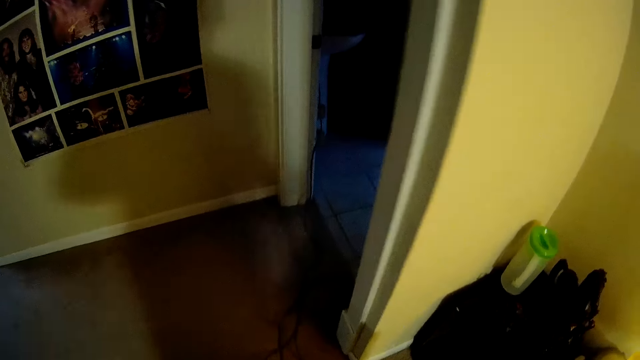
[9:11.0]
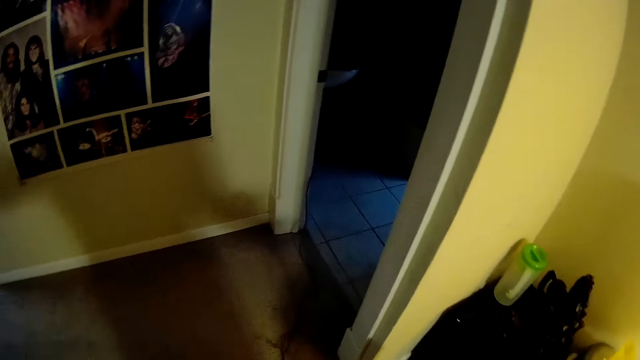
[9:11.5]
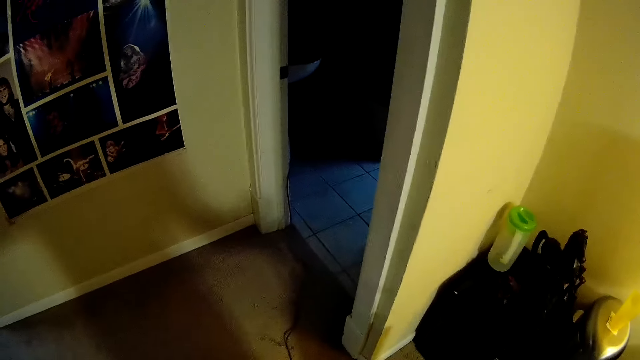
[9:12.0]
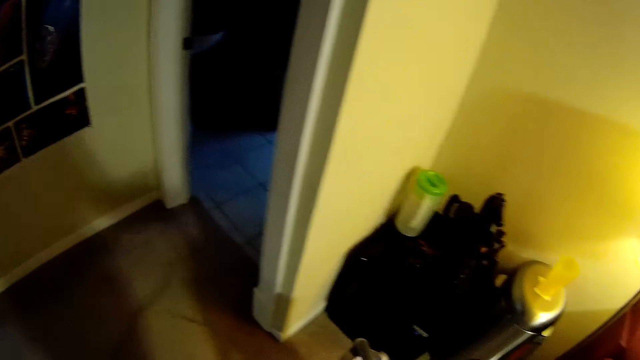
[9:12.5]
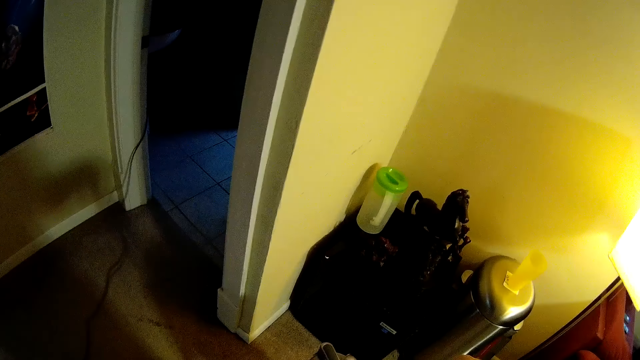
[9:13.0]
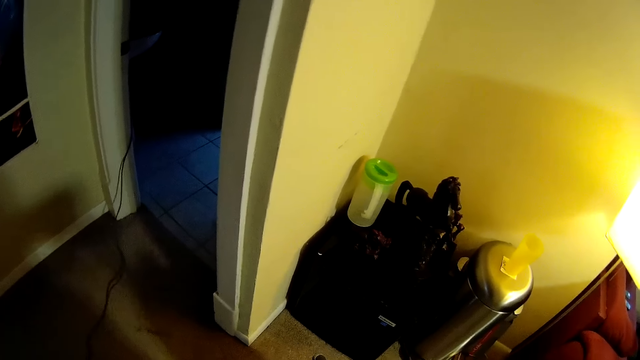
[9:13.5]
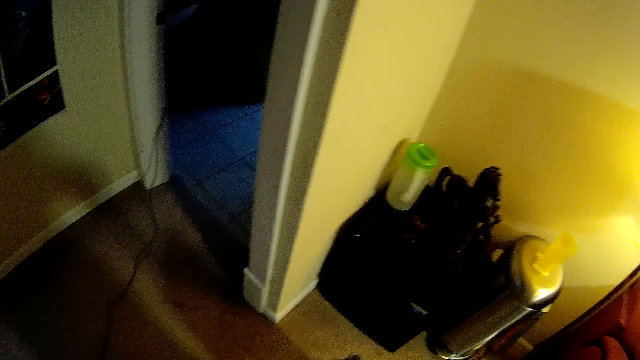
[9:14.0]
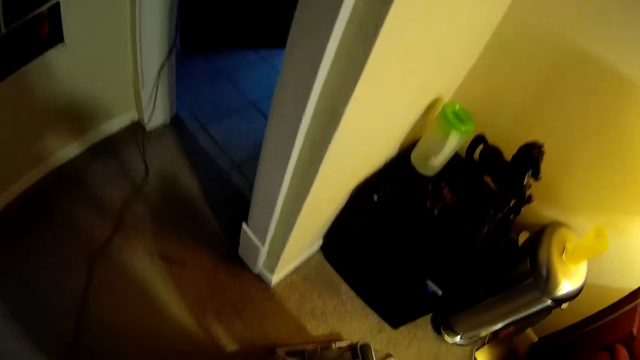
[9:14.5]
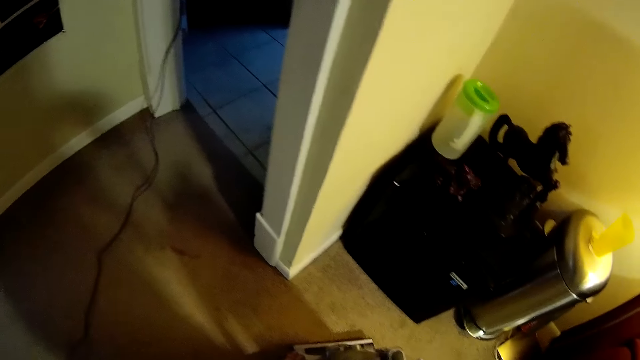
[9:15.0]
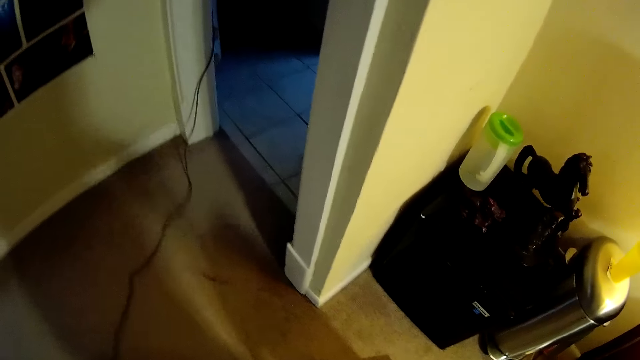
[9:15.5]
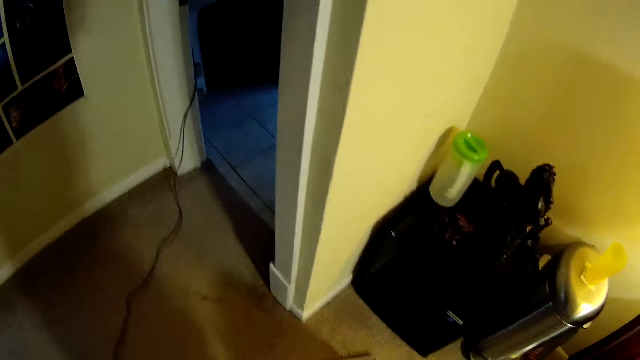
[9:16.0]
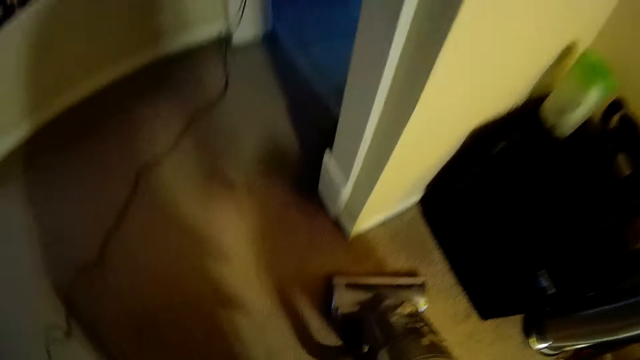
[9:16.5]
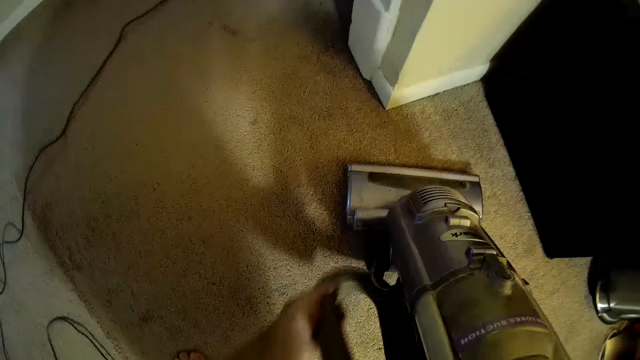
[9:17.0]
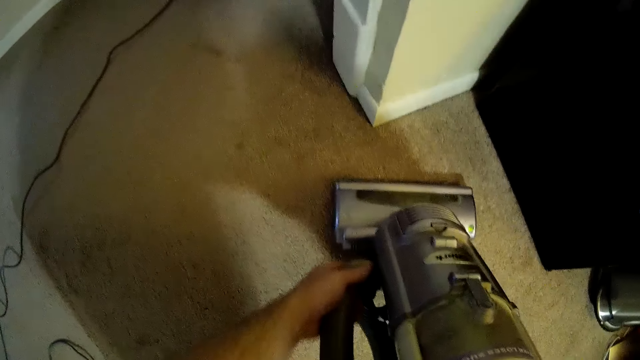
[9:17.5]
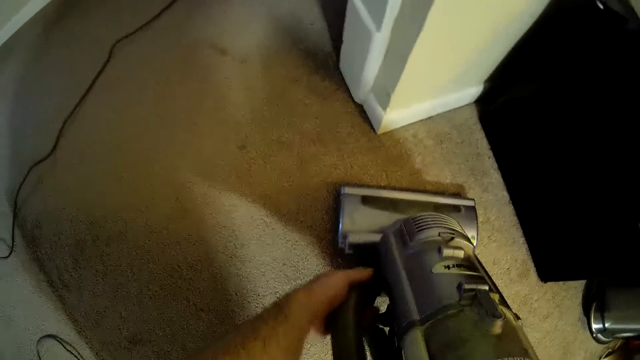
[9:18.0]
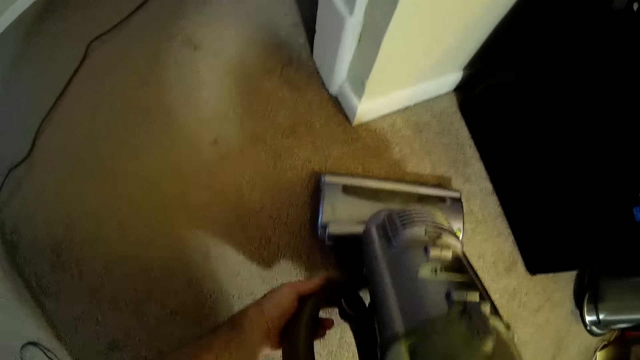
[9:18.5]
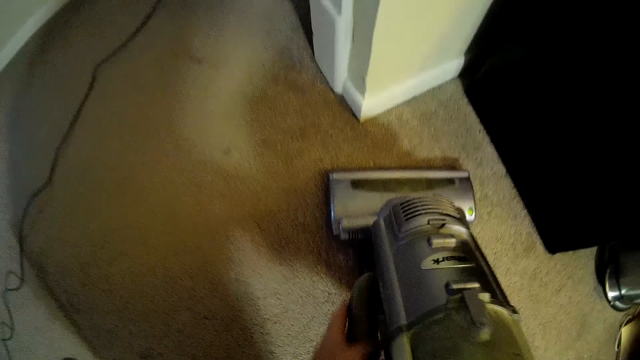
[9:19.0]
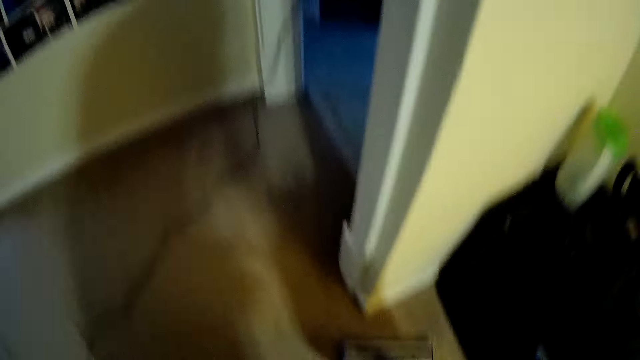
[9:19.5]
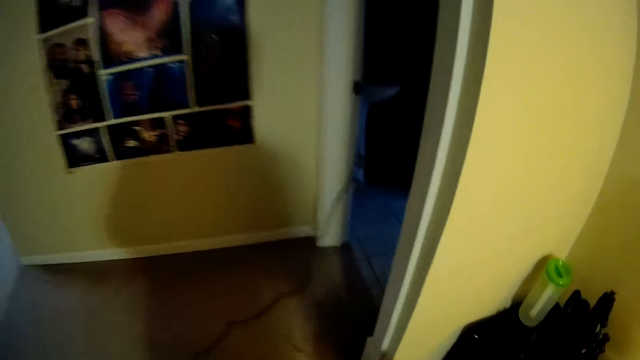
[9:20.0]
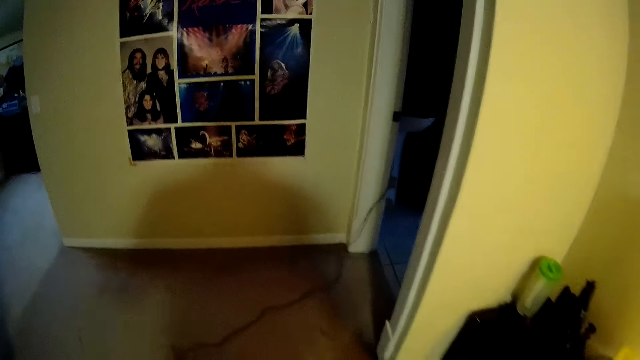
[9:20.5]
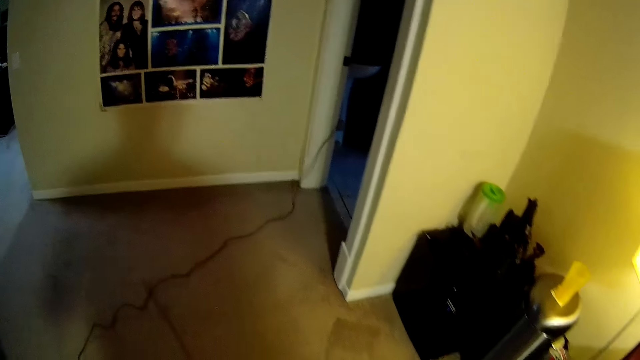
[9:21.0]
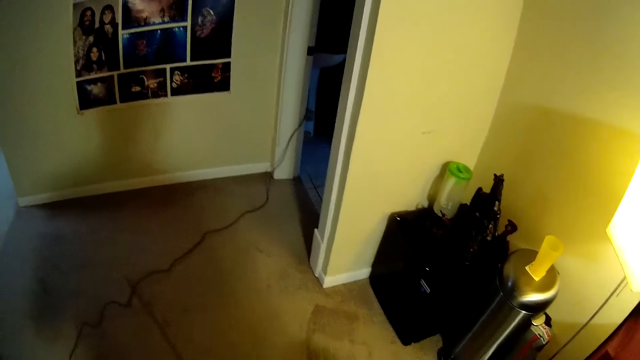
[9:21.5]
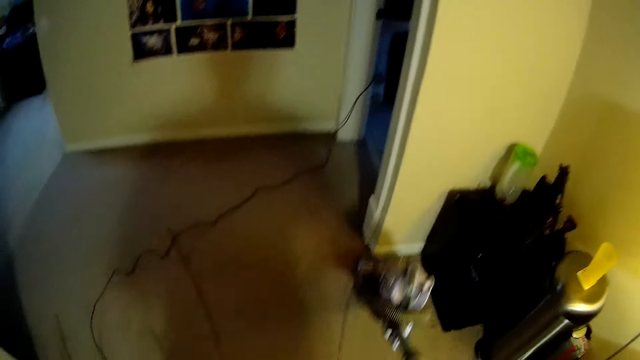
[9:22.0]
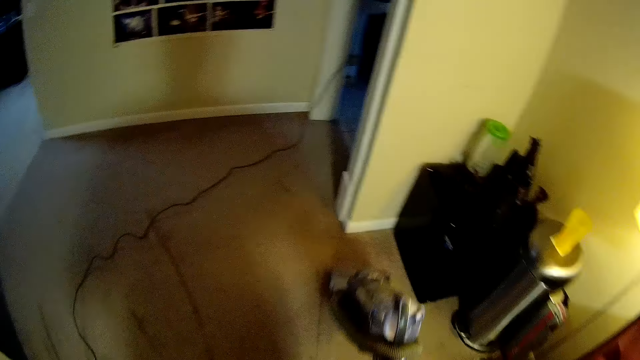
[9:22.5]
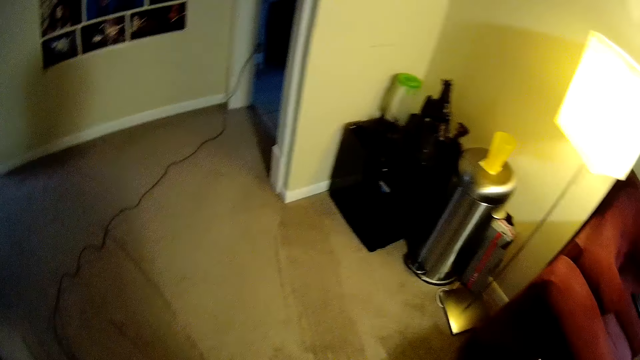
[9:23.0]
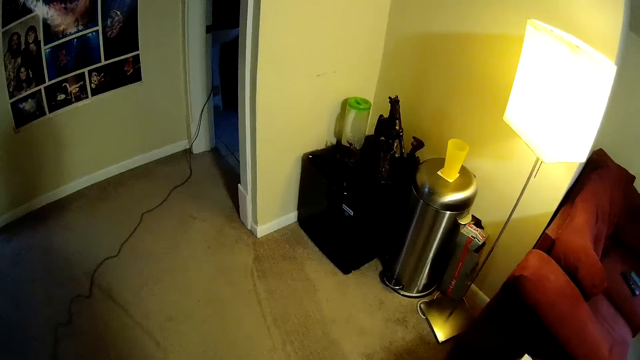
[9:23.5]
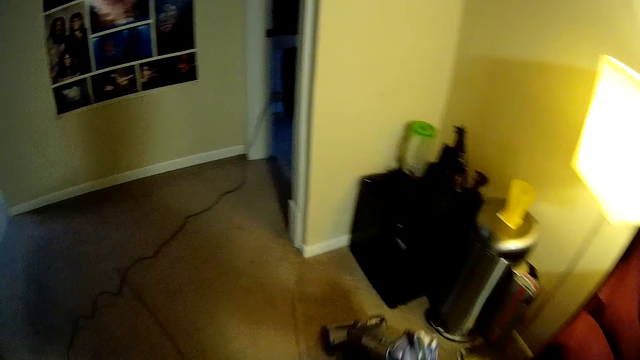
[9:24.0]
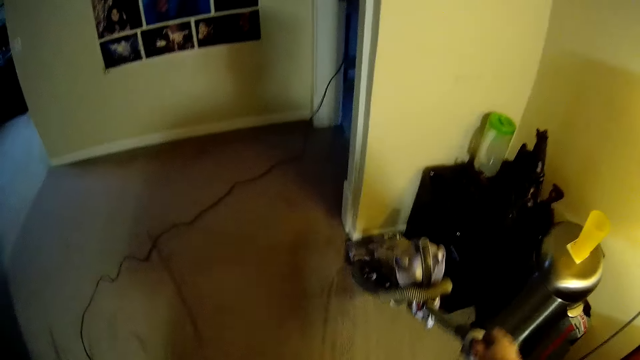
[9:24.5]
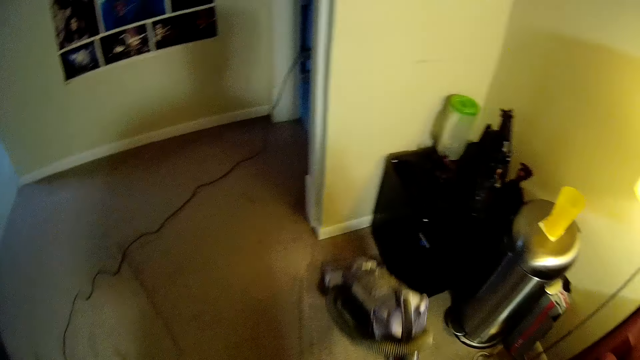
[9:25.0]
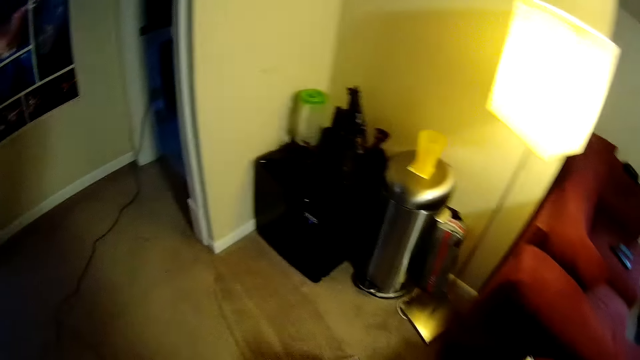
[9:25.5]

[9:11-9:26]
The camera wearer repositions a cable. They start the carpet washing machine or vacuum cleaner. They fix the vacuum cleaner, touch the carpet washing machine, and wash the carpet with the carpet washing machine.

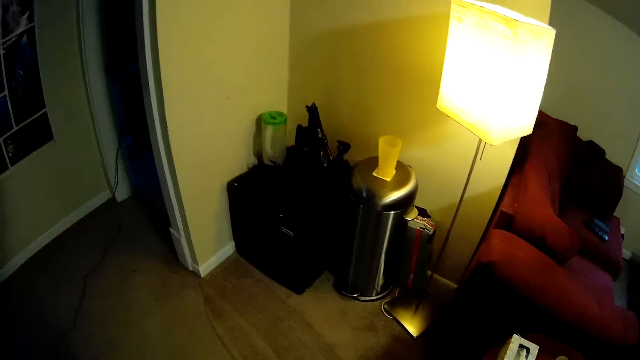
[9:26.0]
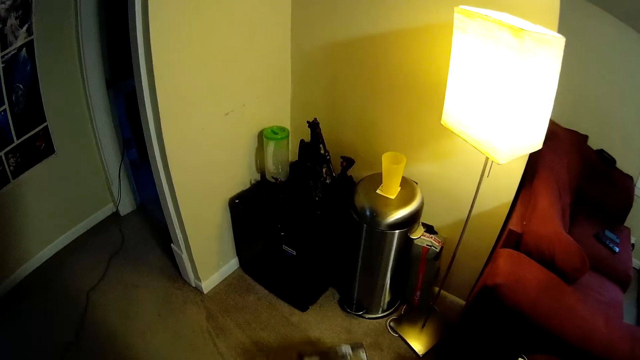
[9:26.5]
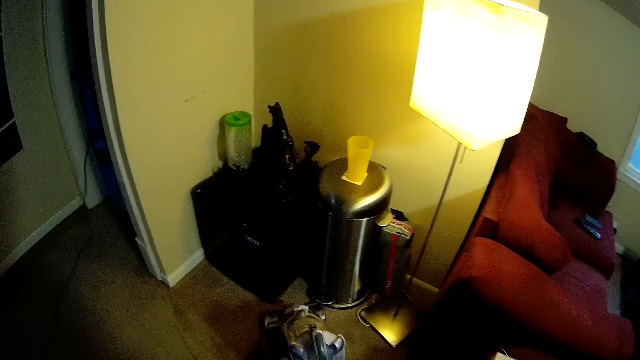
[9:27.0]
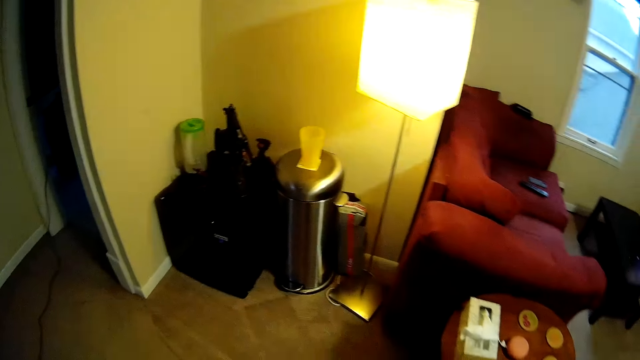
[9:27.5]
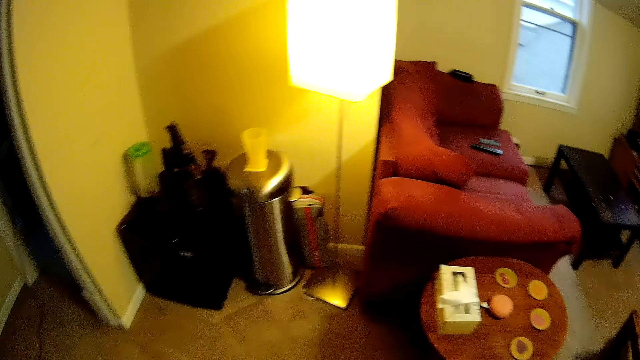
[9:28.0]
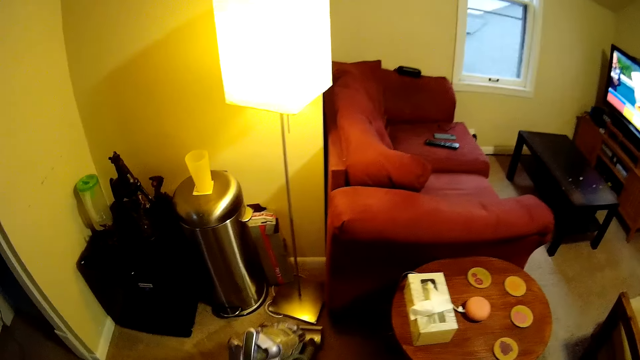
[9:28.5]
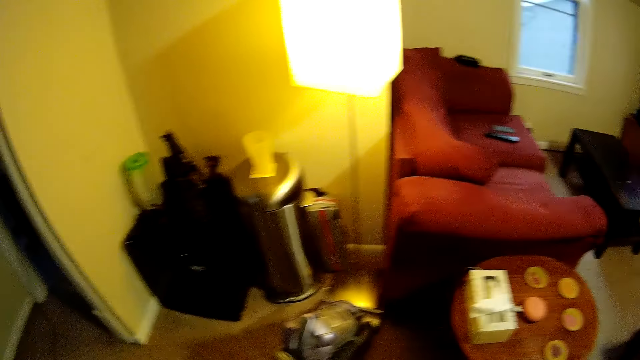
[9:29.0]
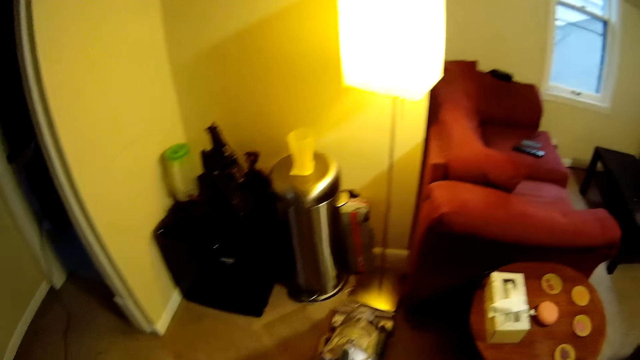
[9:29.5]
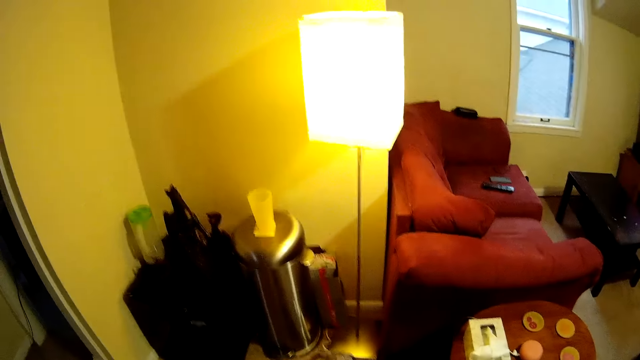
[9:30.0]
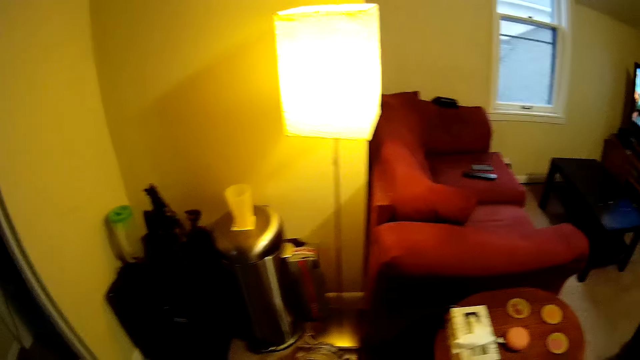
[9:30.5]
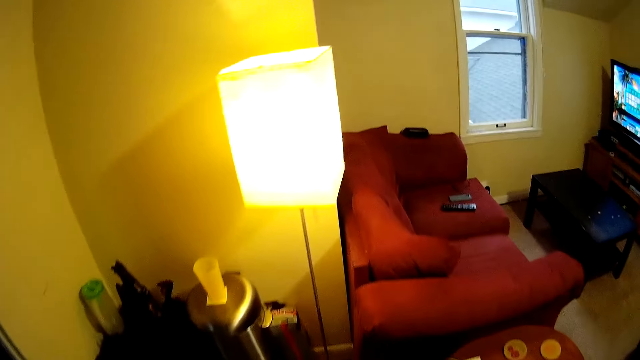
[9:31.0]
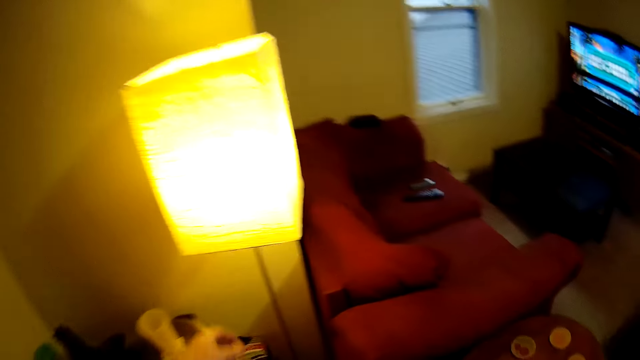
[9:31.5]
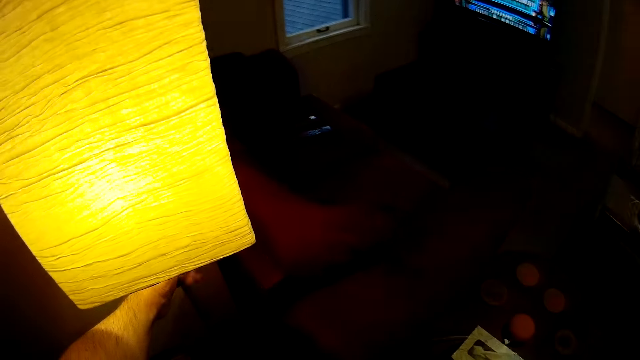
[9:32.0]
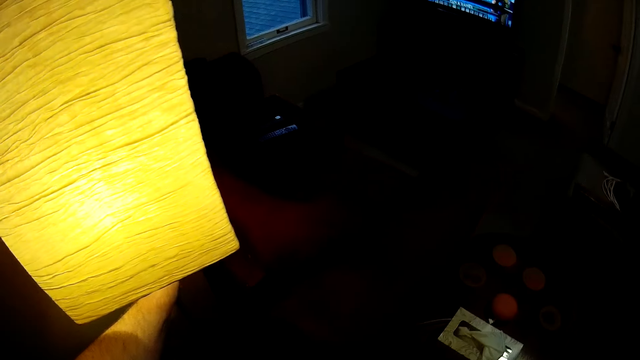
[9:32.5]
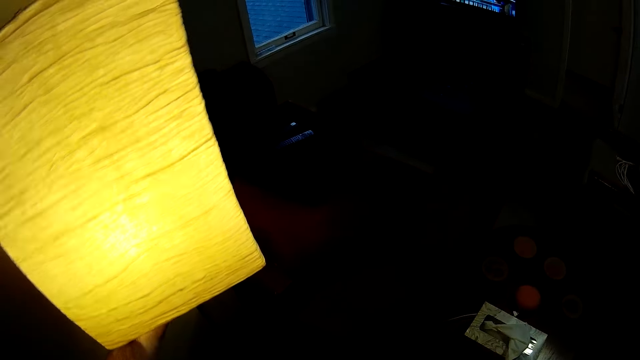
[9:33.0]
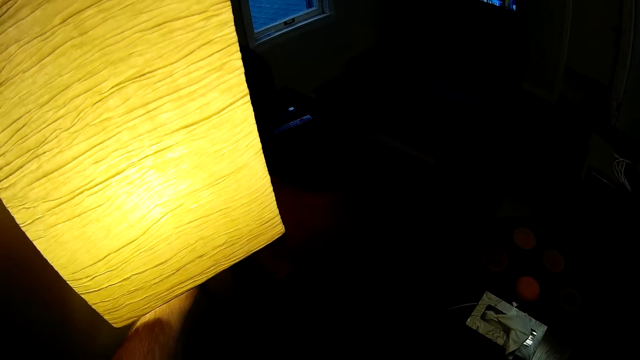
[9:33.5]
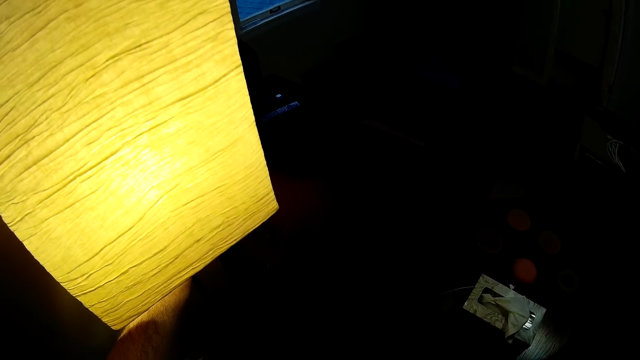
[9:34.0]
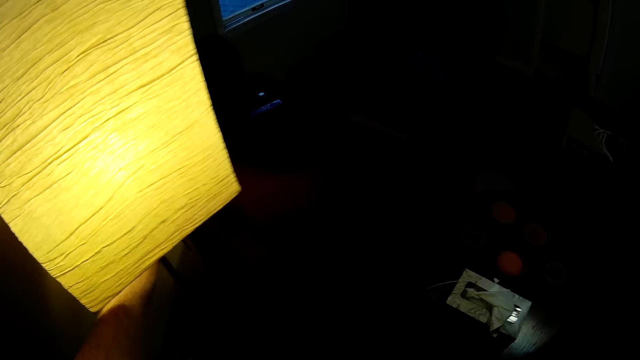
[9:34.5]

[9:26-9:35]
The camera wearer touches the light stand. They move the lamp.
